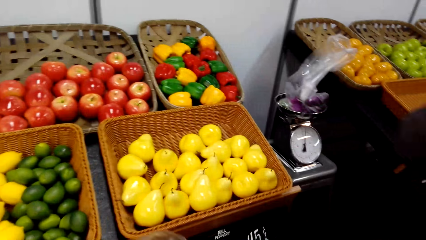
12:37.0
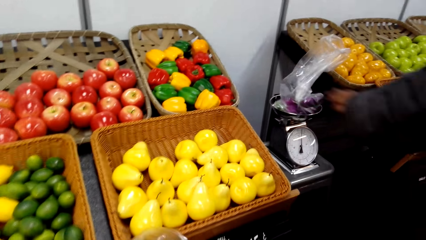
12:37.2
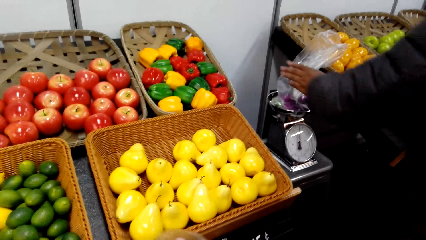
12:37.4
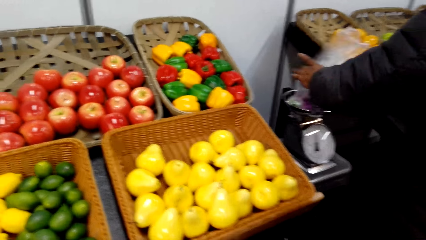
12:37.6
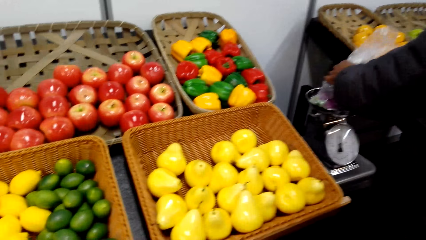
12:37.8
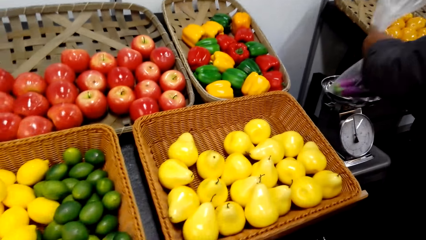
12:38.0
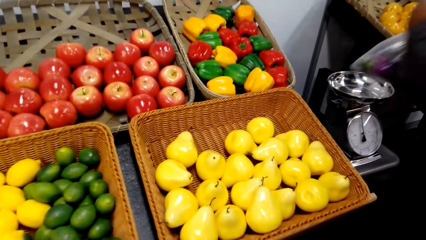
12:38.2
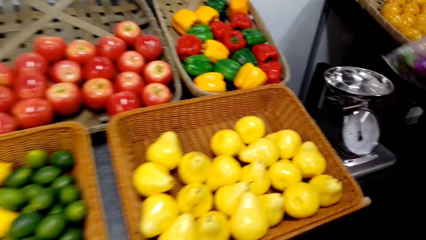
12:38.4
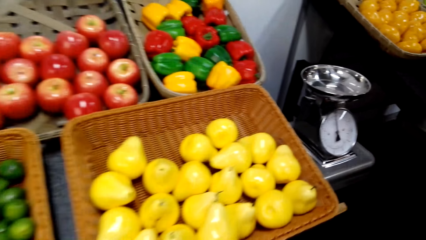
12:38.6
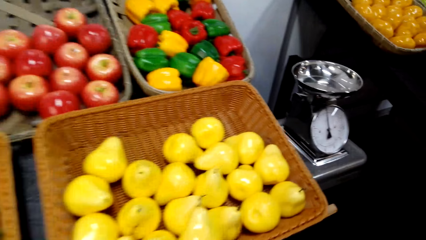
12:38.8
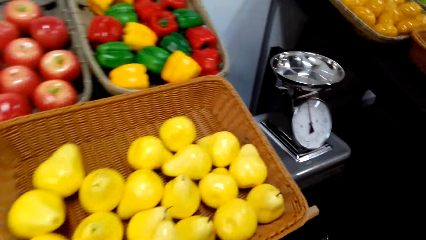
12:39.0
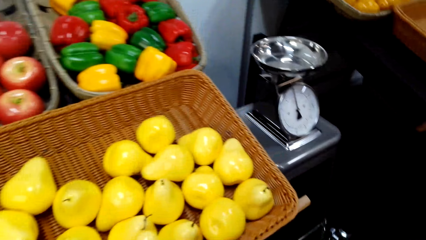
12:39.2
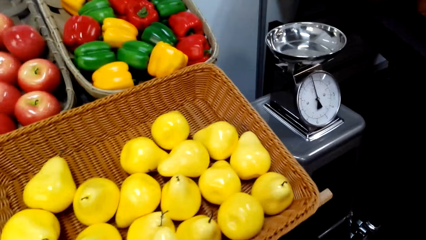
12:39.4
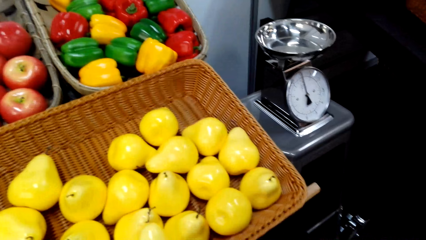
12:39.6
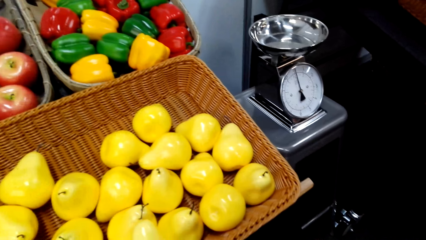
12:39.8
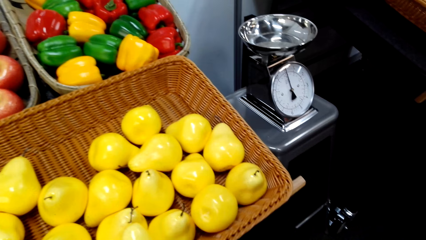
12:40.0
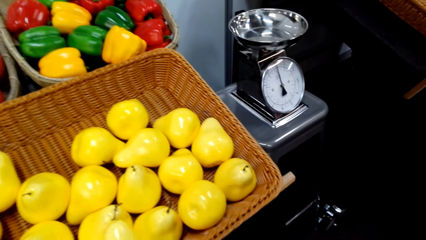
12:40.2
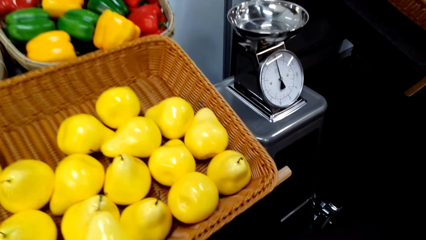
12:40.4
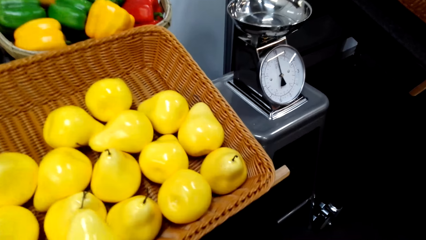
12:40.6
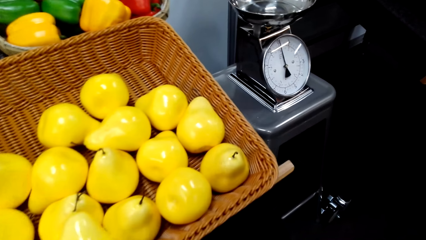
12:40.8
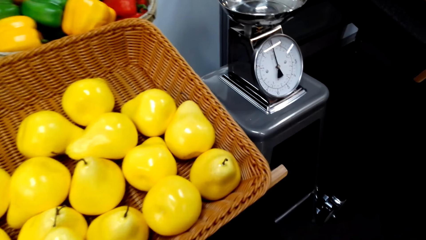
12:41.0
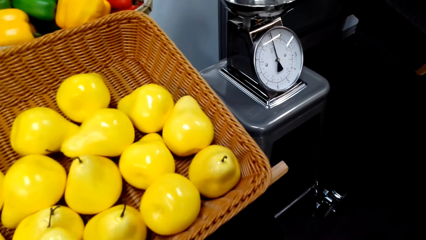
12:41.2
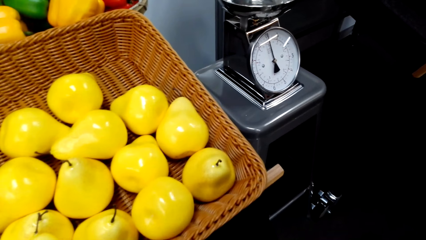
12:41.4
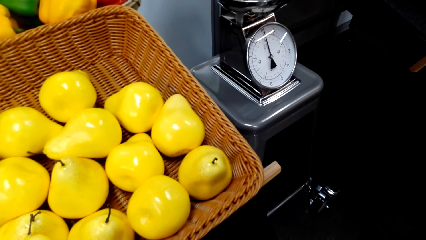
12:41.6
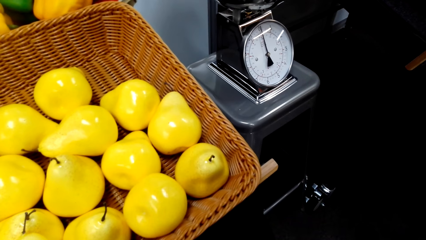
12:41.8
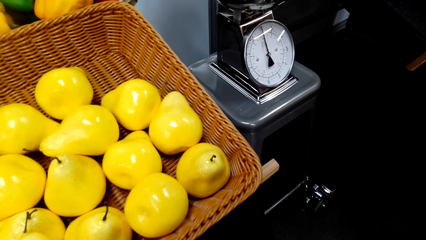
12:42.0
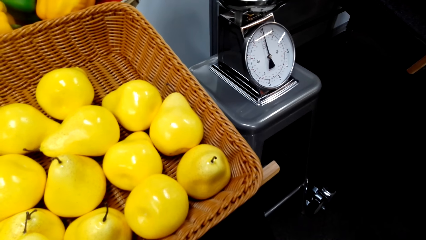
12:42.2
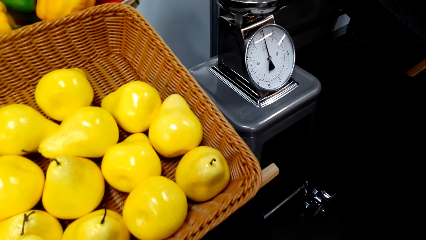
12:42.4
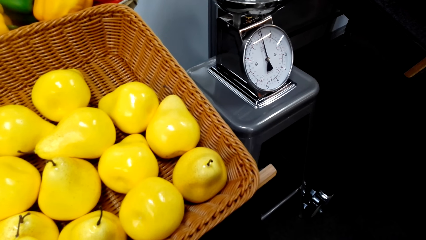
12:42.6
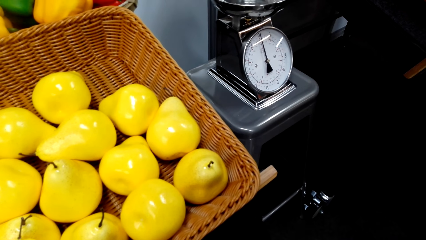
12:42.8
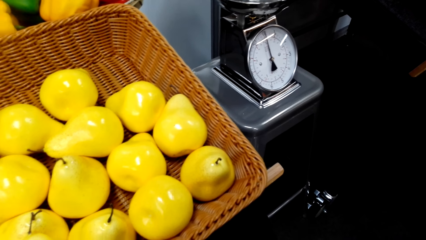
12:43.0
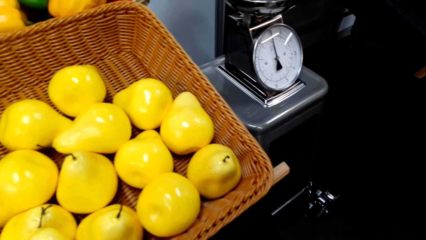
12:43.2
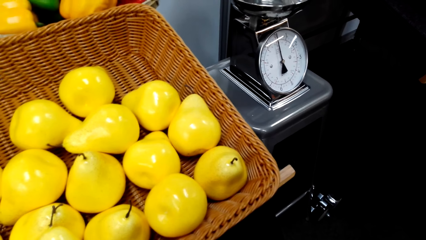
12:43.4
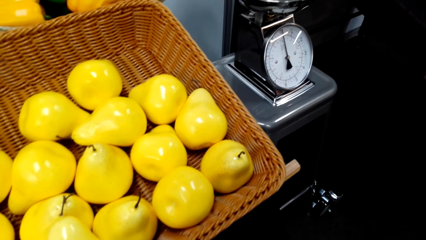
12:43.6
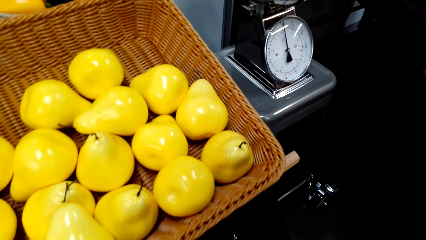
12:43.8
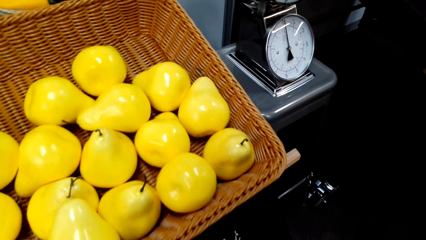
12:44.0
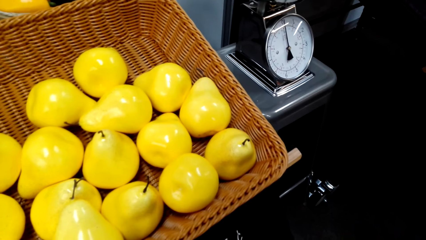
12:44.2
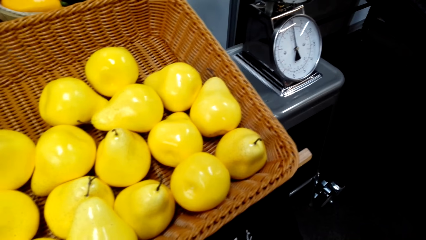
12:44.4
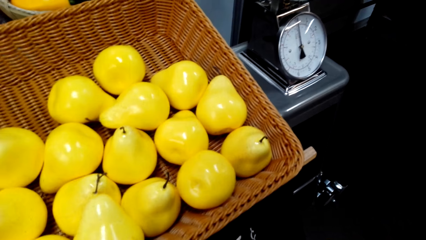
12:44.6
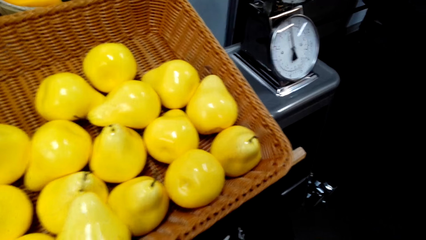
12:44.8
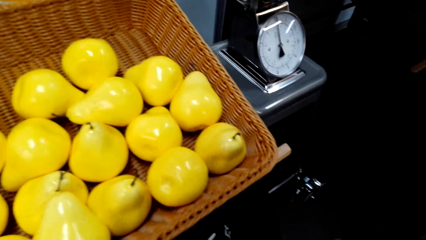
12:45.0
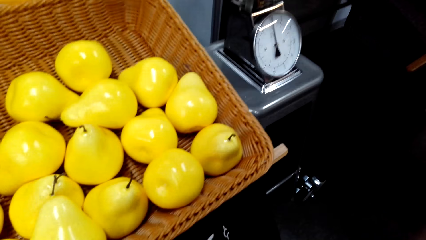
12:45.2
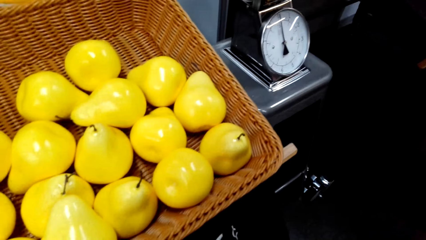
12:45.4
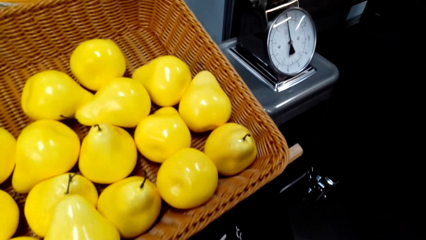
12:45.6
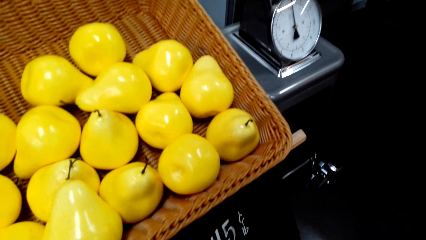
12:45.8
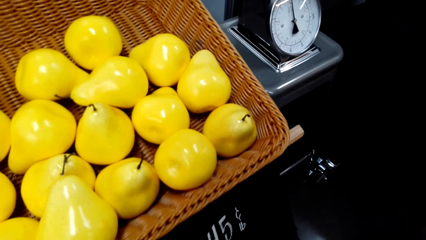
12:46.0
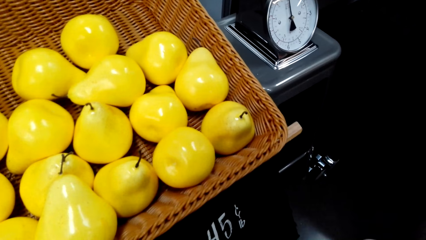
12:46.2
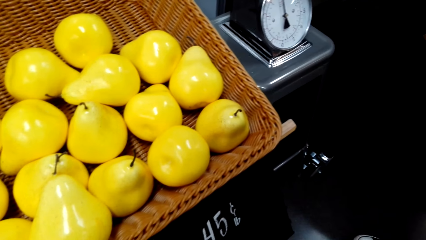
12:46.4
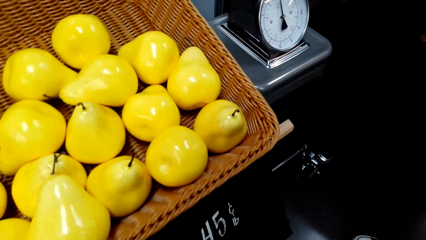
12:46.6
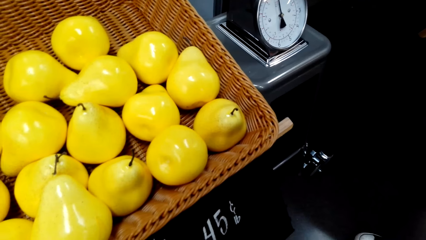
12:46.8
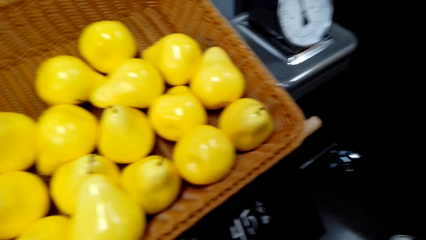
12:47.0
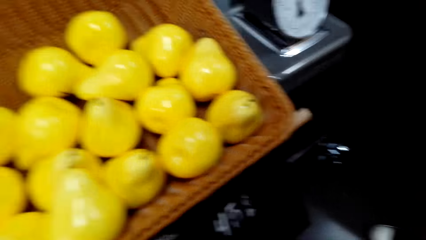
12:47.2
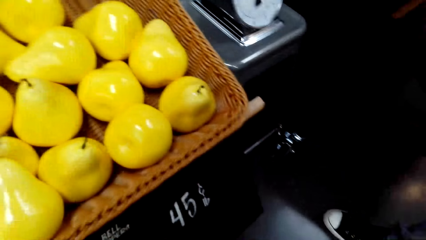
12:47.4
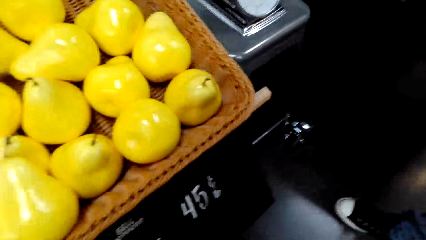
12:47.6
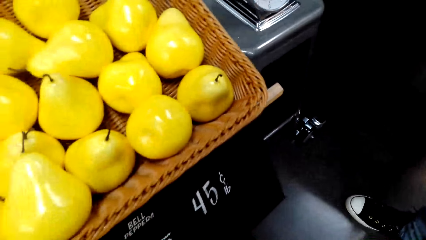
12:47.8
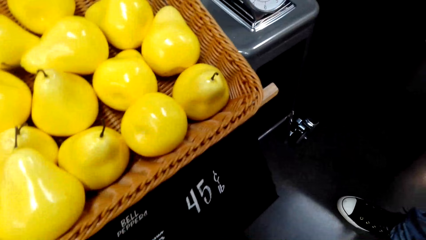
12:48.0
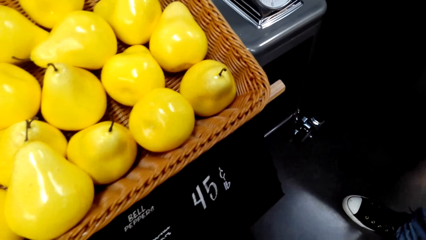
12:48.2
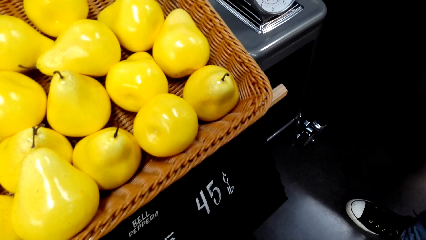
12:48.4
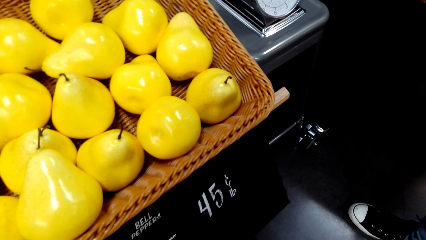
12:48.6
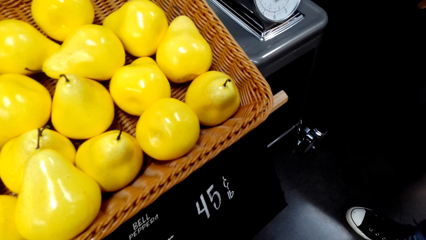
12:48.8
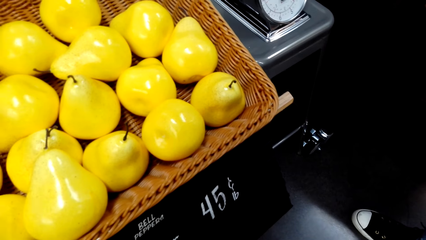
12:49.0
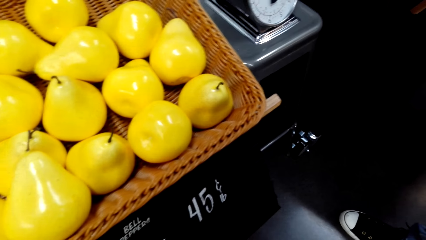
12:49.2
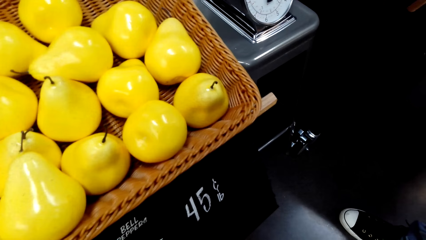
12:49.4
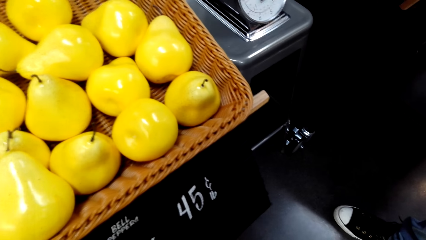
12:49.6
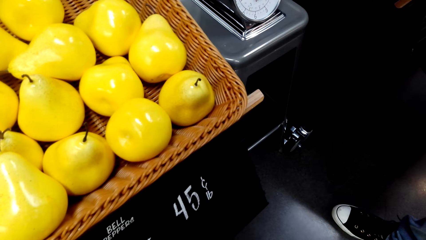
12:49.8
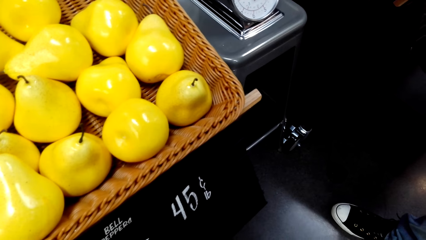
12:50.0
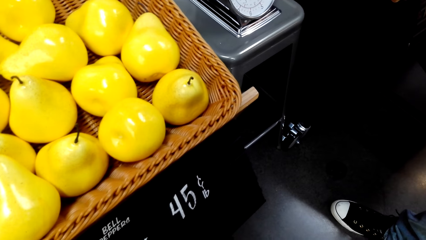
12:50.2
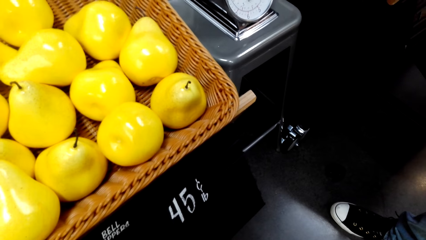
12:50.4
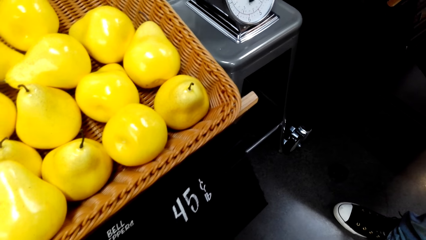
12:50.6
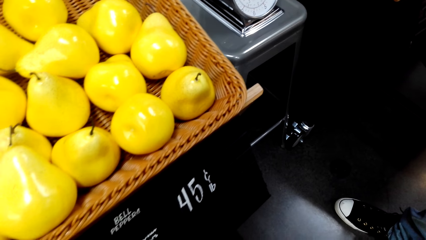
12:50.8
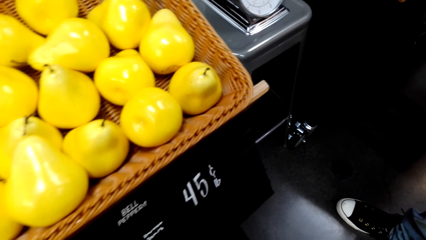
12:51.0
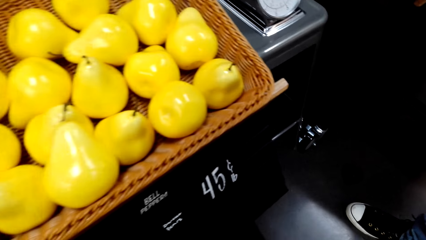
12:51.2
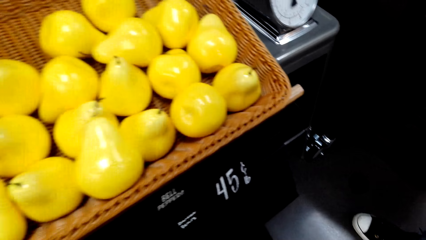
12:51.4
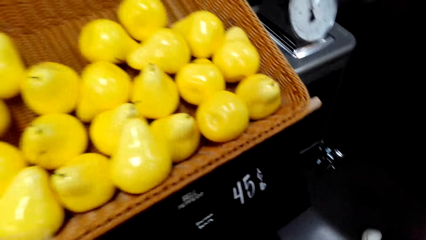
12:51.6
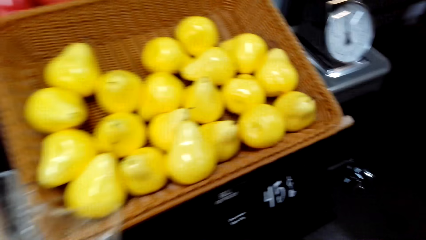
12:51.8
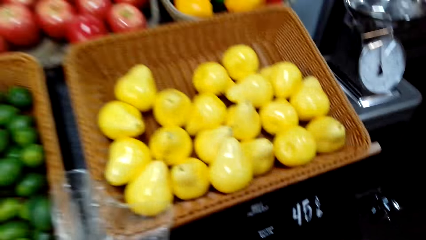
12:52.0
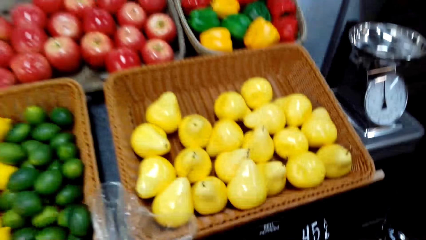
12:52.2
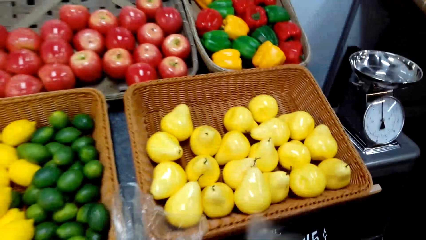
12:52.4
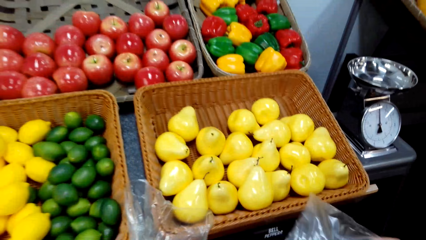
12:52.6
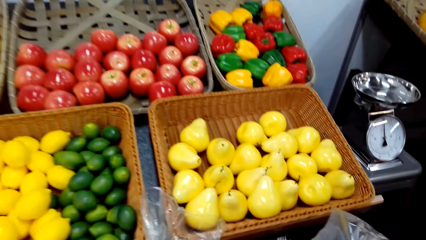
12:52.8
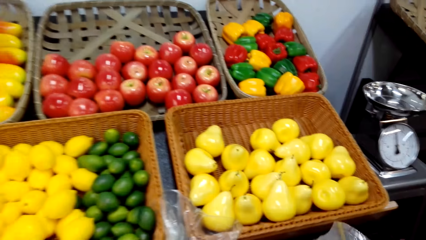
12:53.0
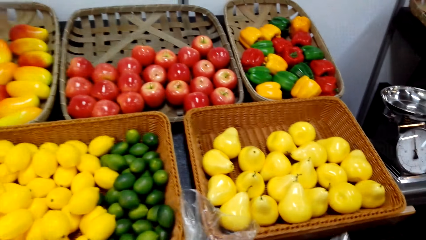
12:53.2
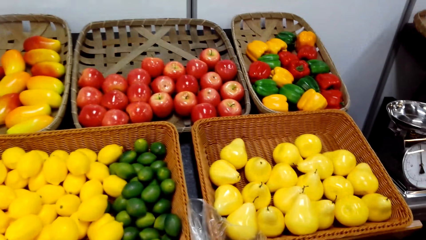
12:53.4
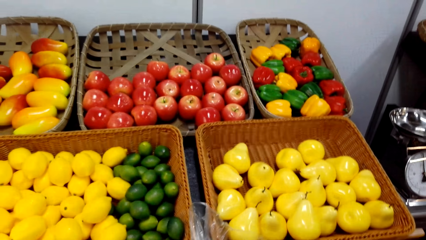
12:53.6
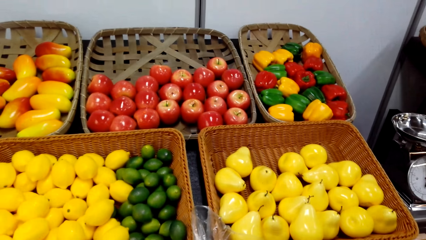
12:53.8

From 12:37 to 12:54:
A person takes a polythene bag in the weigh scale. The camera wearer looks around. They shop around the supermarket.
